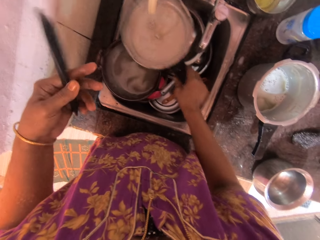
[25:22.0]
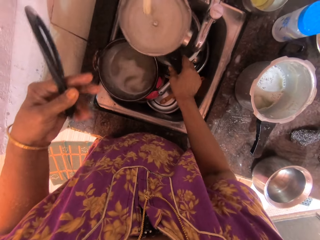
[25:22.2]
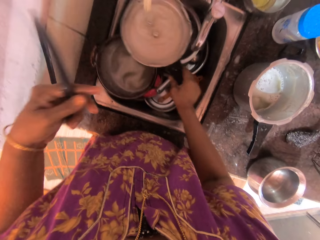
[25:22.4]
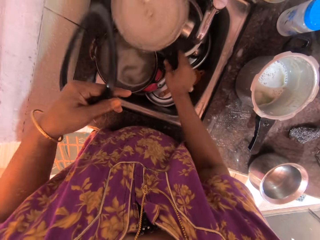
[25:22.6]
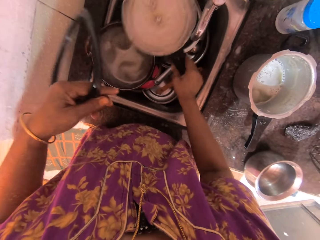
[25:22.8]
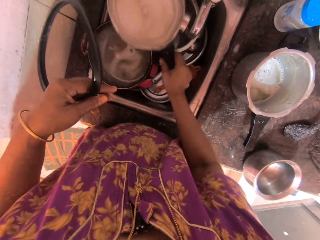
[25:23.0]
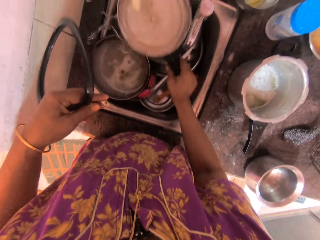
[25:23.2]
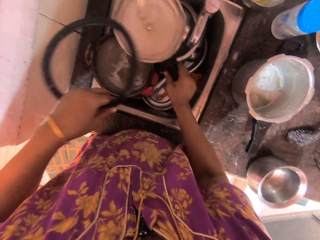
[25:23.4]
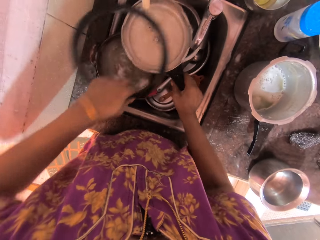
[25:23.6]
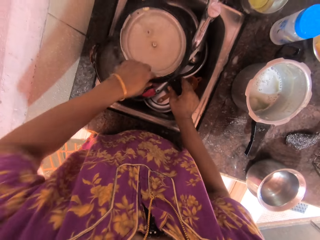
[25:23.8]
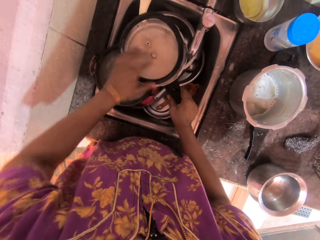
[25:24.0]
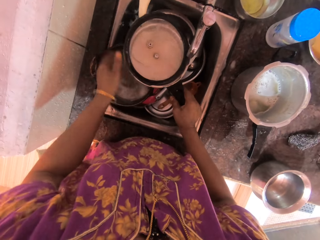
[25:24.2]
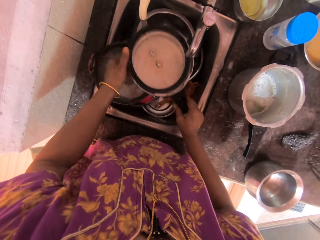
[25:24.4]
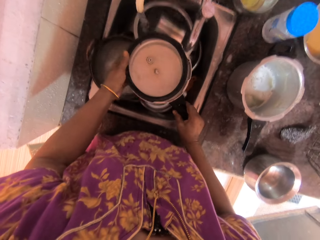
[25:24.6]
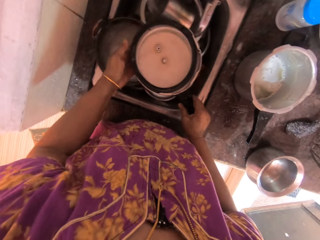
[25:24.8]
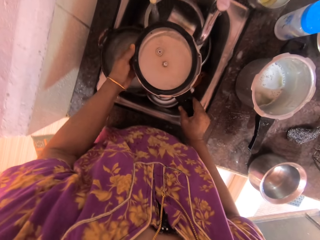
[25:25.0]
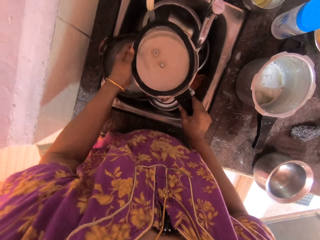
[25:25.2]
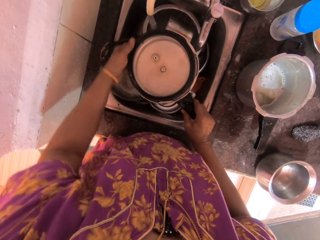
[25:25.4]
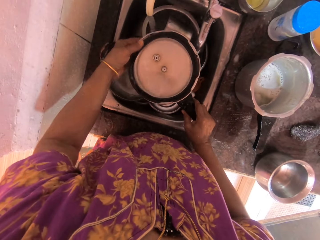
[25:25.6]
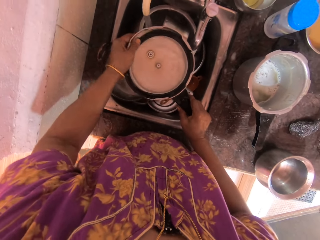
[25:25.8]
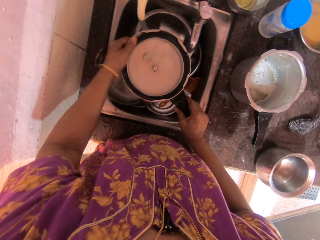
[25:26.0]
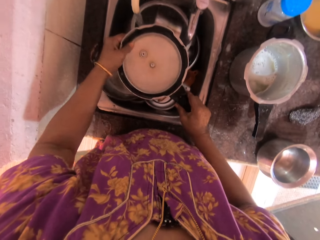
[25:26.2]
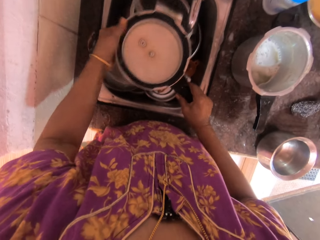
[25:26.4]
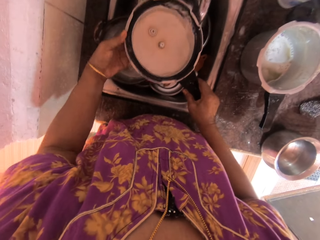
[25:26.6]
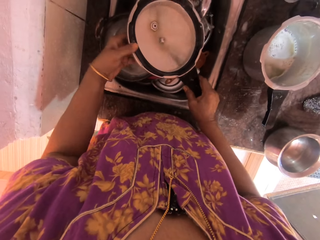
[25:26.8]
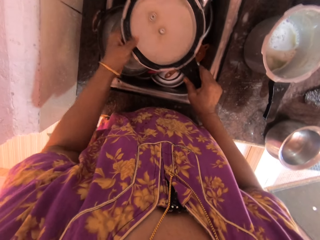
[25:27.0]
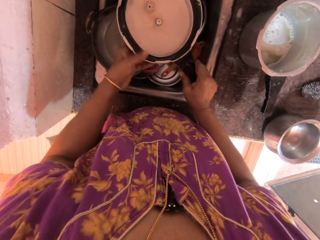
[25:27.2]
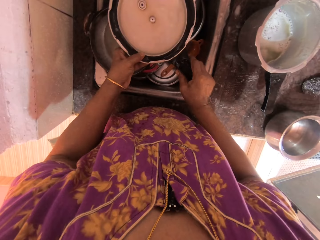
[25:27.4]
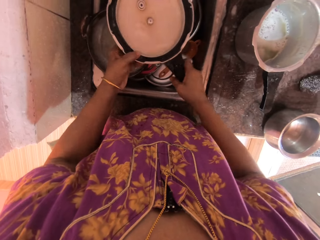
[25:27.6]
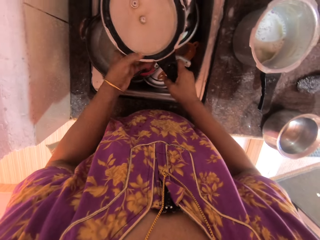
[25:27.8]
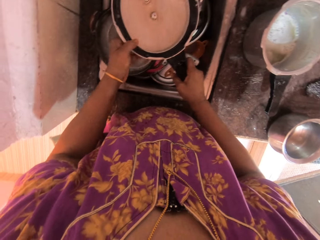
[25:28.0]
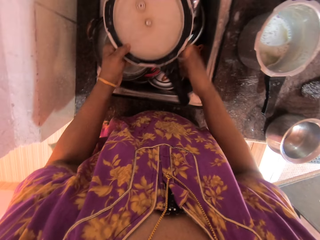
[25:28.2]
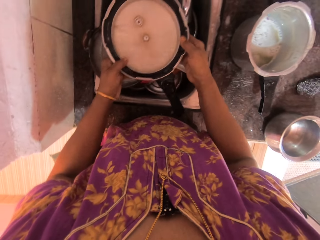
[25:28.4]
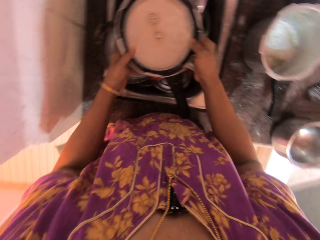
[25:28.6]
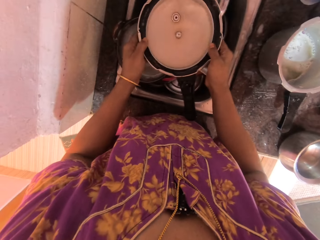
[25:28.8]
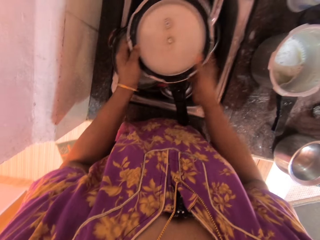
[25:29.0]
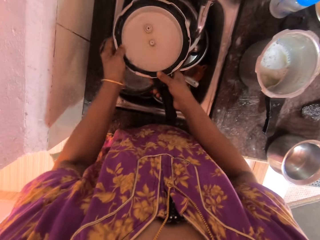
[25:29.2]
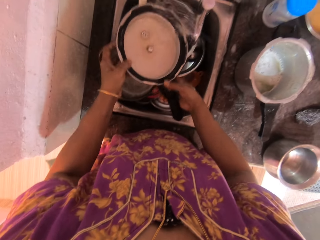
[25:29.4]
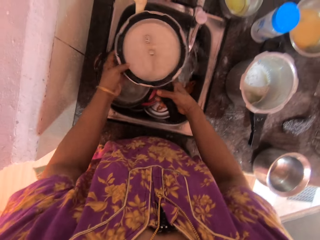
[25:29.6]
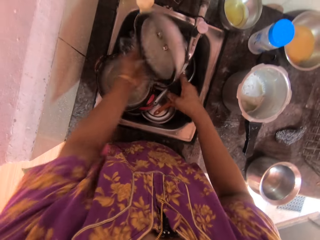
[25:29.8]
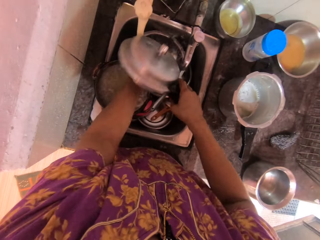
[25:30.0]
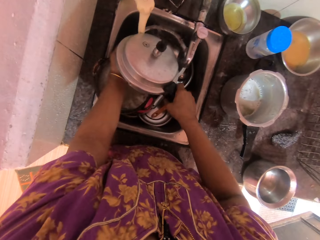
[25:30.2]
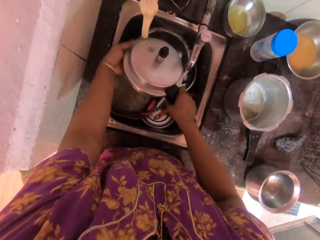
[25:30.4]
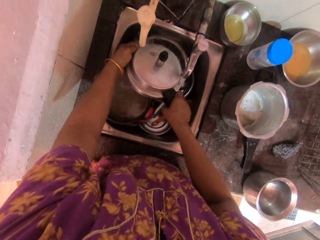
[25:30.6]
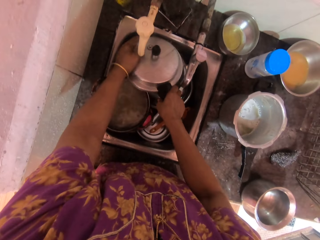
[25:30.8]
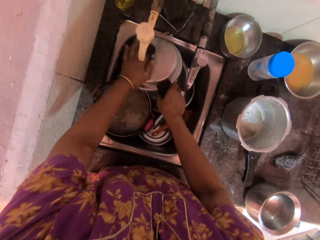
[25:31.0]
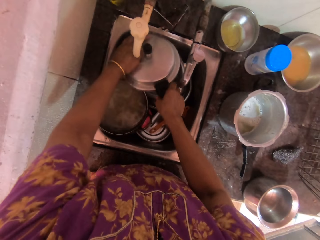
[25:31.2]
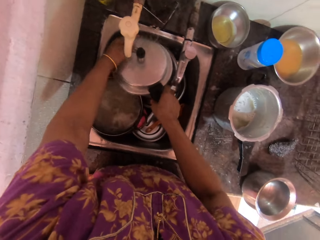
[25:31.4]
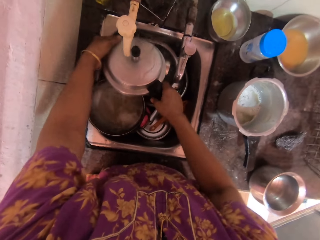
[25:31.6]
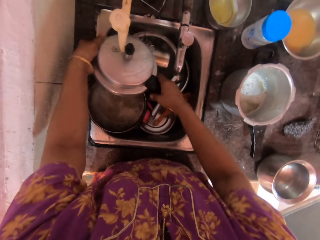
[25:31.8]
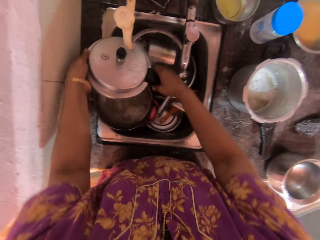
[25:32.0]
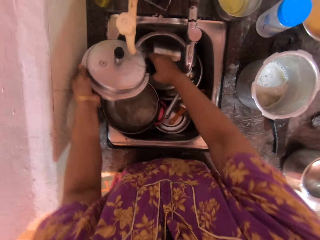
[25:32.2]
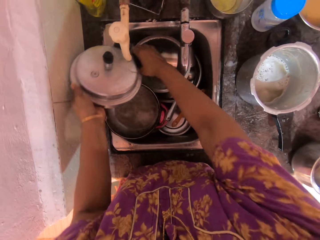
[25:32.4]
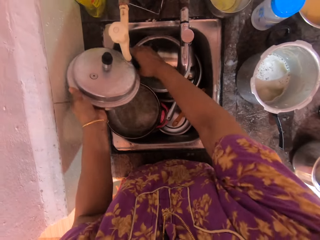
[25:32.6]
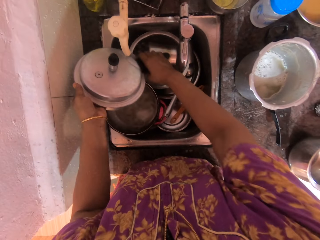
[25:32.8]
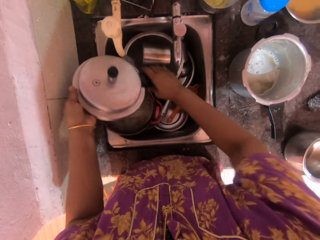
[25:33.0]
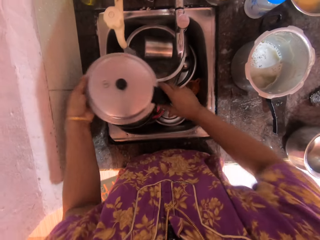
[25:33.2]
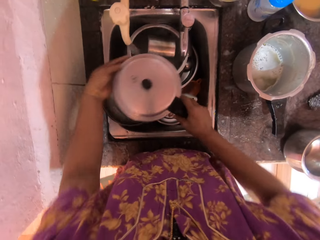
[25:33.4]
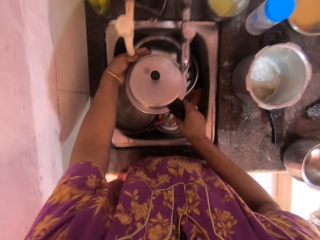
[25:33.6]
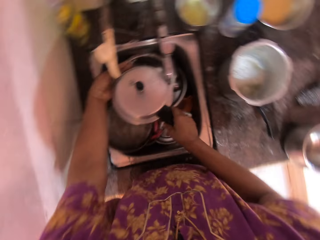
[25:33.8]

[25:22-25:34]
The camera wearer fixes the pressure pot gasket in the pressure pot lid with her left hand. She rinses the lid.

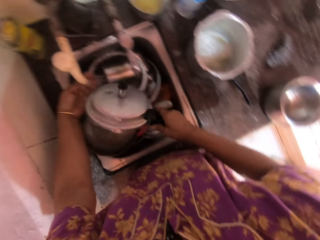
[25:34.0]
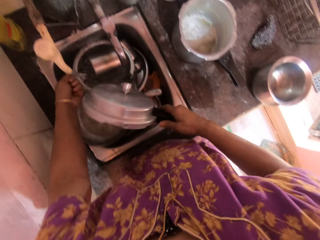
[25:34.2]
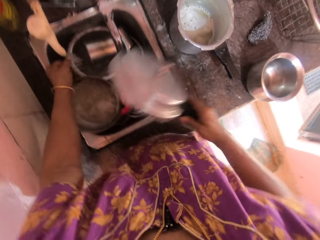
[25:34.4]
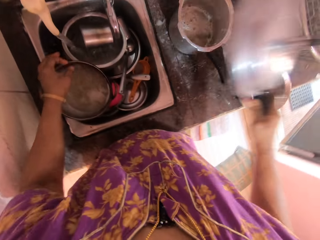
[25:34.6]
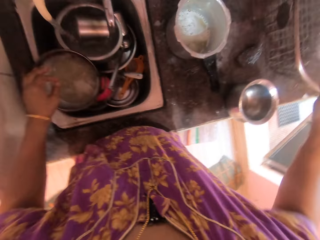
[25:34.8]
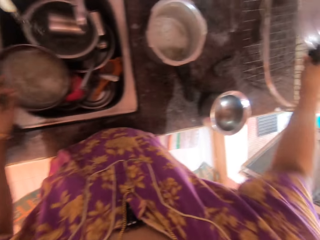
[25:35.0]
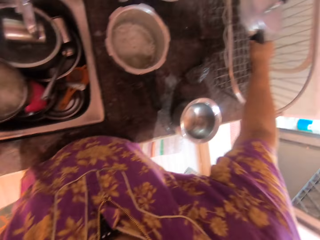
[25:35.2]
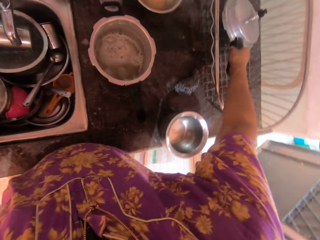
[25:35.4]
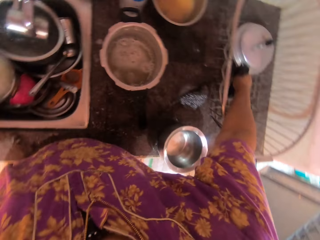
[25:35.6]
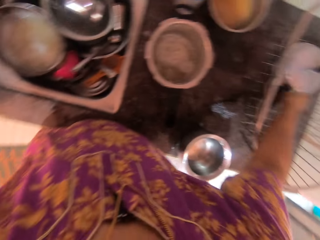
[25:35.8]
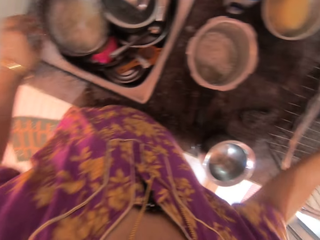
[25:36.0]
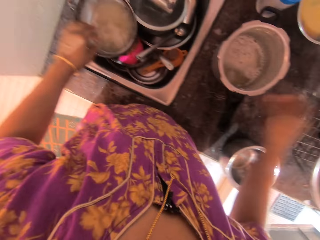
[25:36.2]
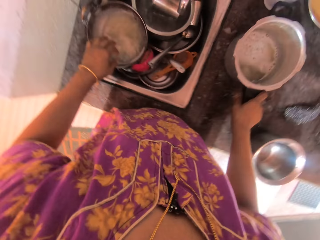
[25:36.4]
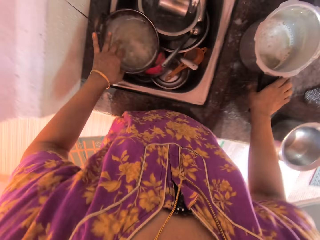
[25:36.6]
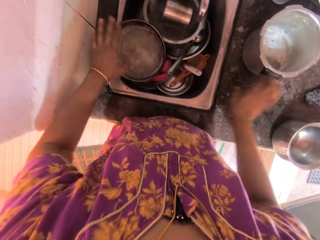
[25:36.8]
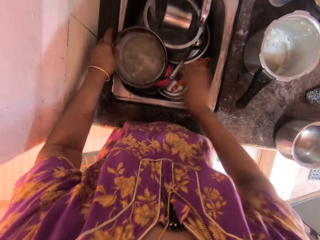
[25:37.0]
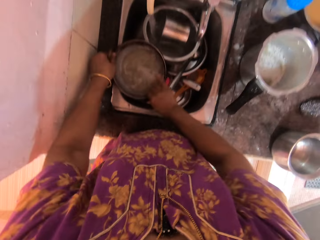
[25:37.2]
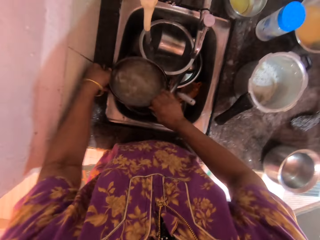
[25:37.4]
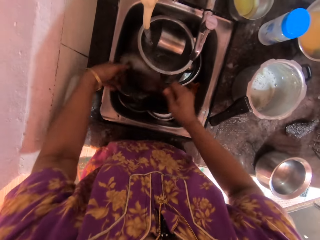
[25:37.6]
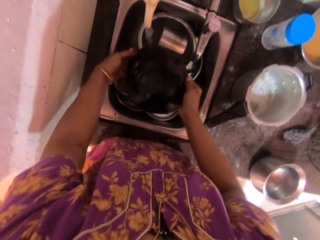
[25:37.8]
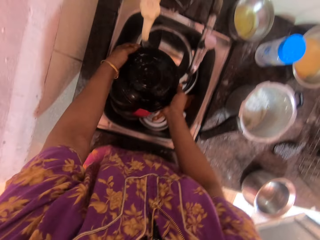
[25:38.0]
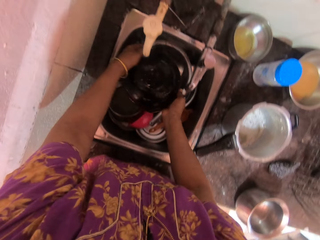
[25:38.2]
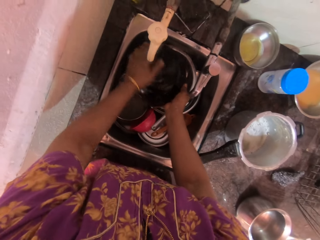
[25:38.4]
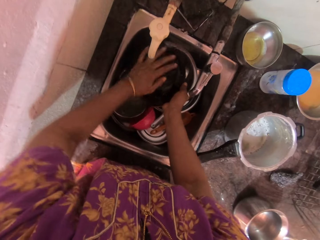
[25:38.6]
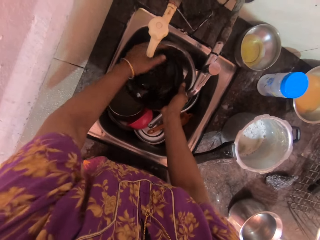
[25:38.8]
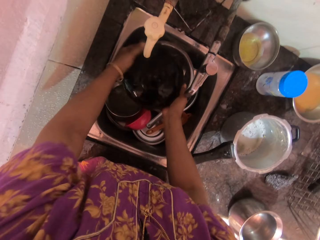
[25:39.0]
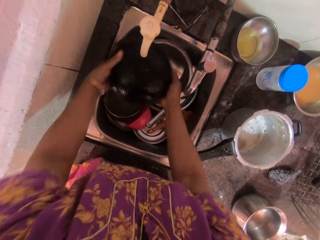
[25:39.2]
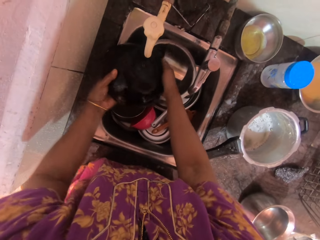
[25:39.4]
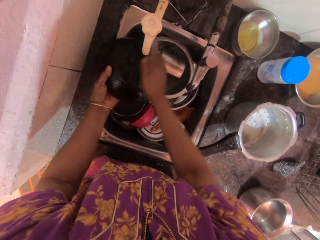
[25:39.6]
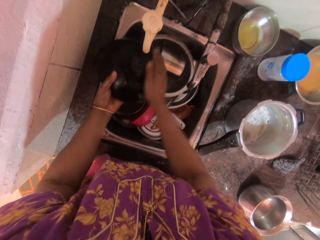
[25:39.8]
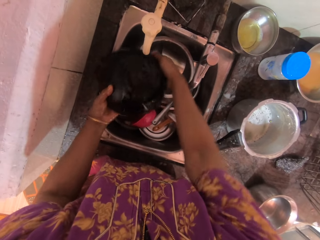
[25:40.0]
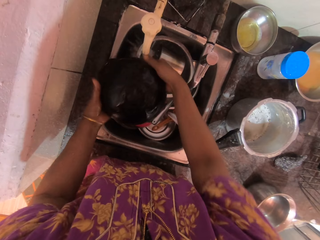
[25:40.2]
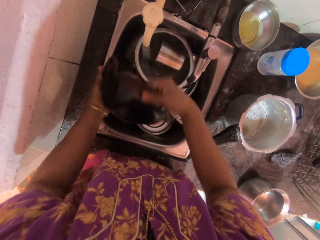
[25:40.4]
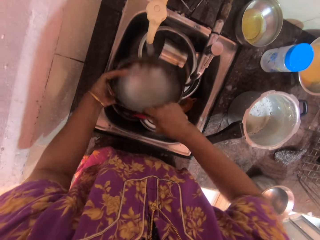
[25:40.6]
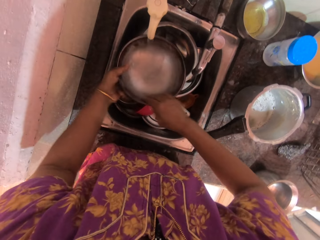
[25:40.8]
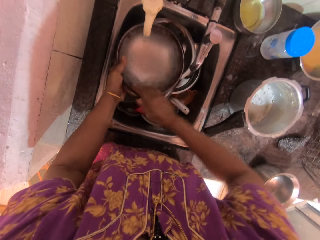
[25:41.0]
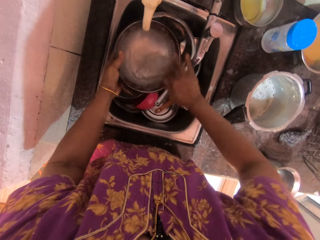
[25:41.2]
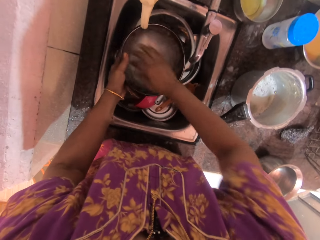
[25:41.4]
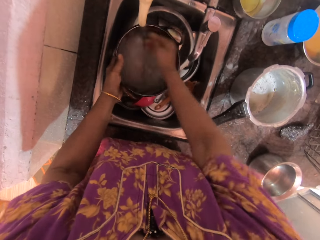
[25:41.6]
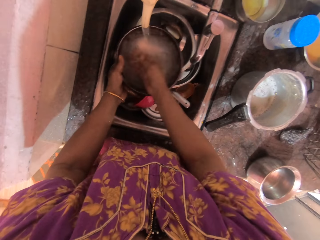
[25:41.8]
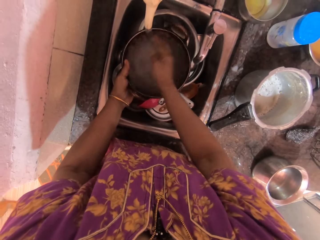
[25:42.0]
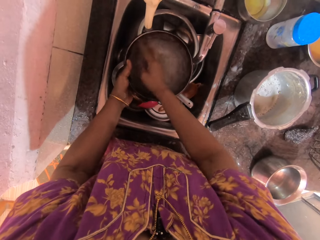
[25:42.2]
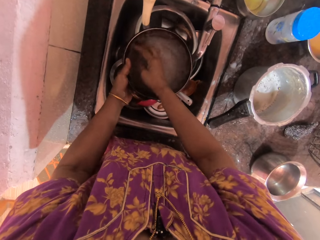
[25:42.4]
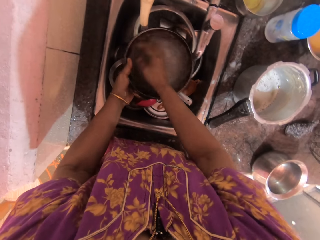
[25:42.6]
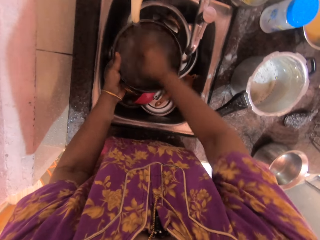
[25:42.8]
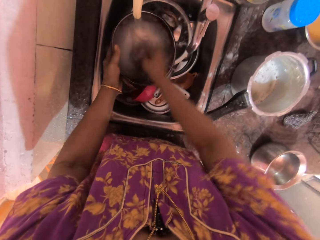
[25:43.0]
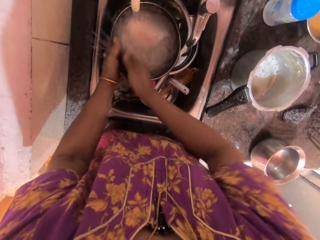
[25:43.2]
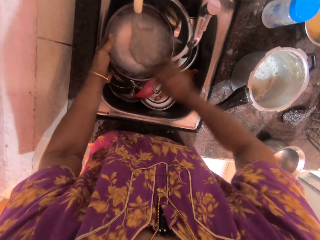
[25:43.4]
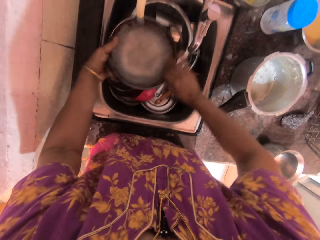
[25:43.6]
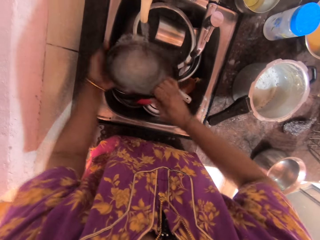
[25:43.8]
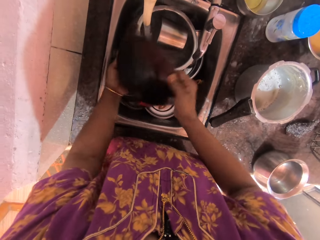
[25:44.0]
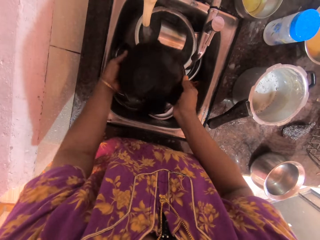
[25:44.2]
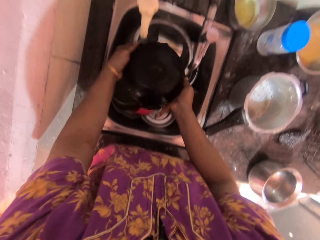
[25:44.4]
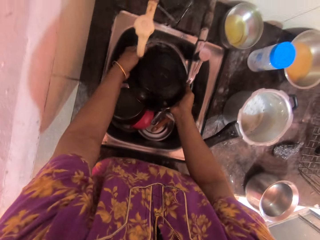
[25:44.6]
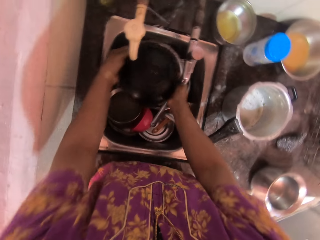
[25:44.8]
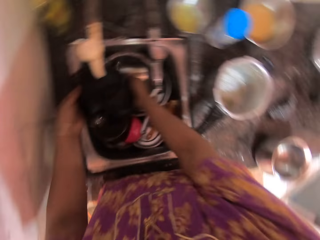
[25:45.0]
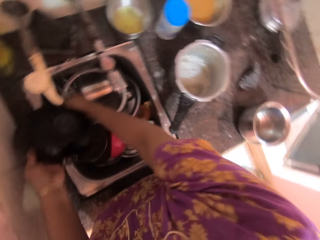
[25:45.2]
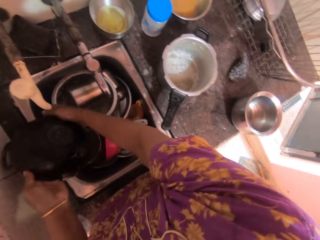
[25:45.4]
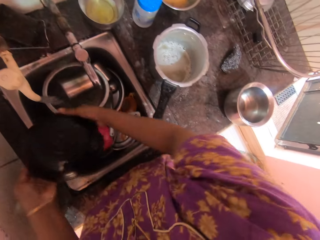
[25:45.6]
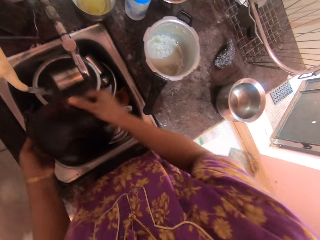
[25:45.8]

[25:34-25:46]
The camera wearer drops the pressure pot lid into a utensil basket on the countertop with her right hand. She picks up the pot with both hands from the basin. She rinses the pot with her left hand. She rinses the pot with her right hand.
